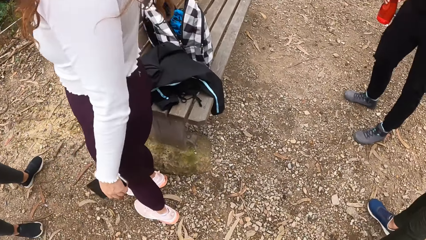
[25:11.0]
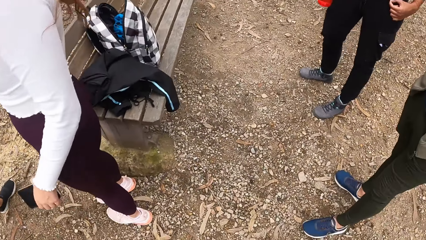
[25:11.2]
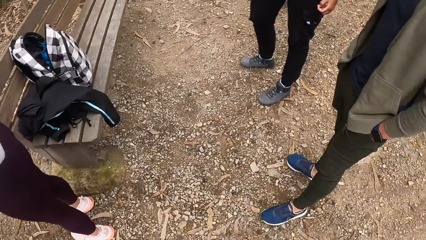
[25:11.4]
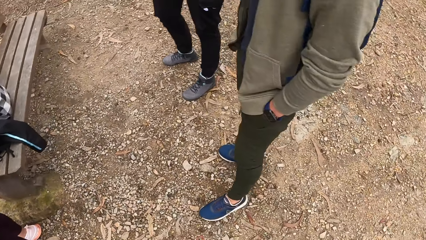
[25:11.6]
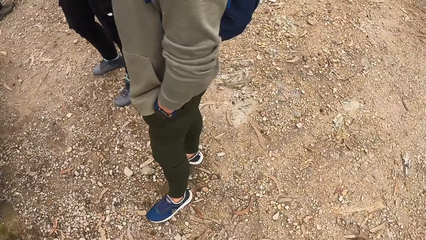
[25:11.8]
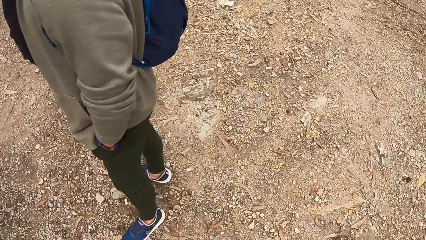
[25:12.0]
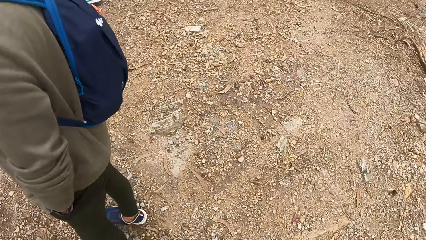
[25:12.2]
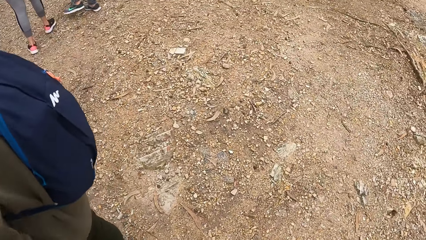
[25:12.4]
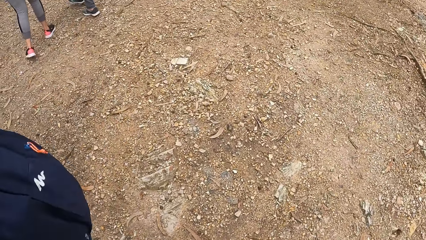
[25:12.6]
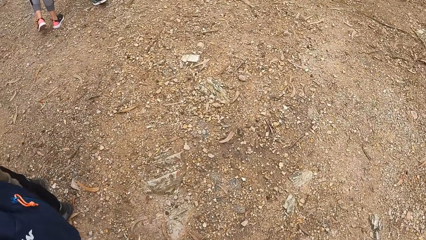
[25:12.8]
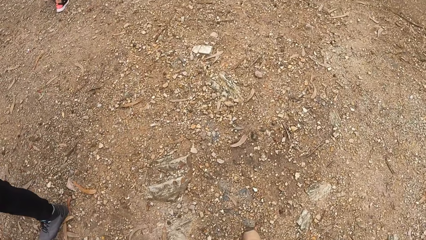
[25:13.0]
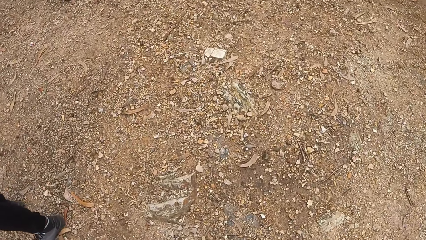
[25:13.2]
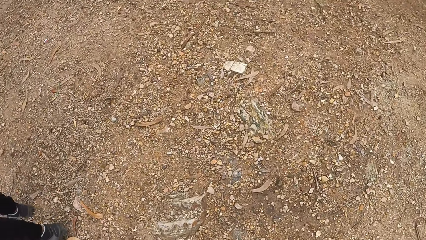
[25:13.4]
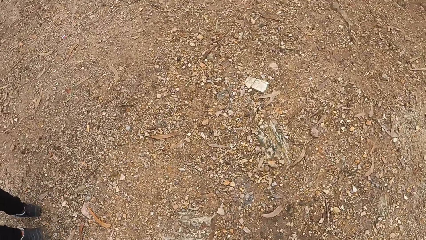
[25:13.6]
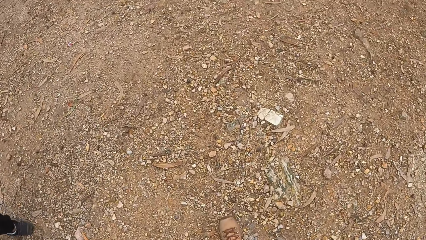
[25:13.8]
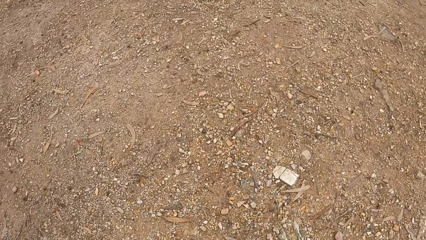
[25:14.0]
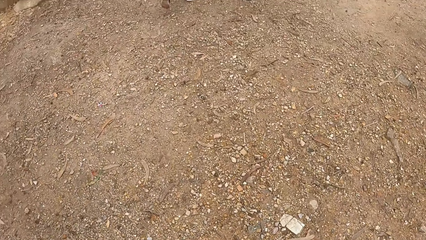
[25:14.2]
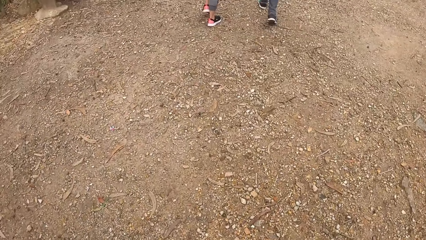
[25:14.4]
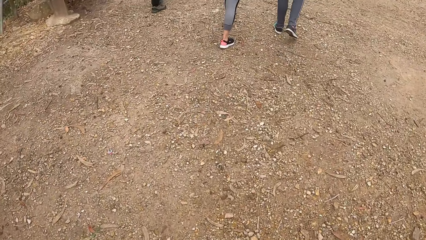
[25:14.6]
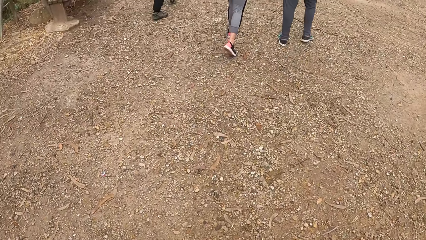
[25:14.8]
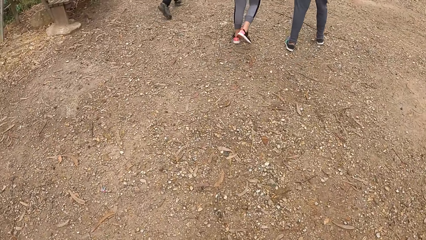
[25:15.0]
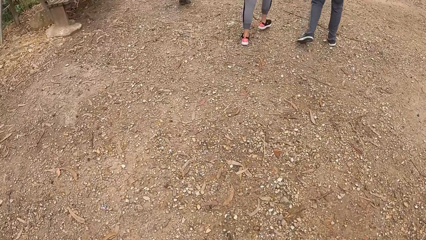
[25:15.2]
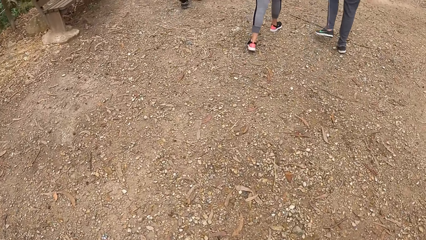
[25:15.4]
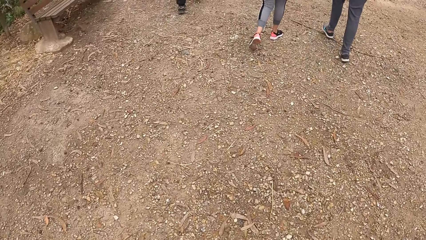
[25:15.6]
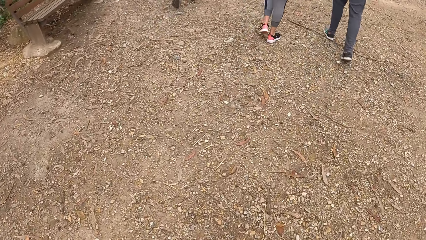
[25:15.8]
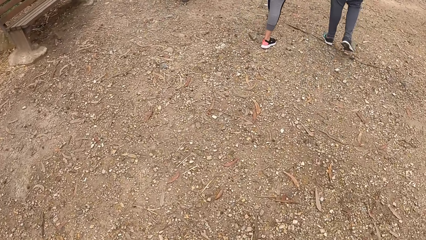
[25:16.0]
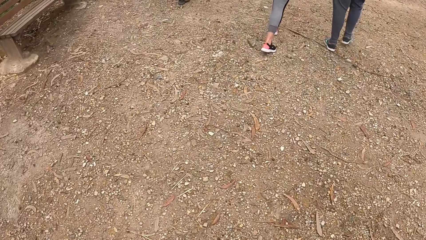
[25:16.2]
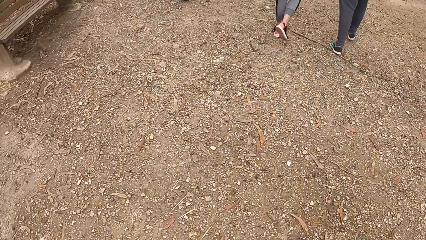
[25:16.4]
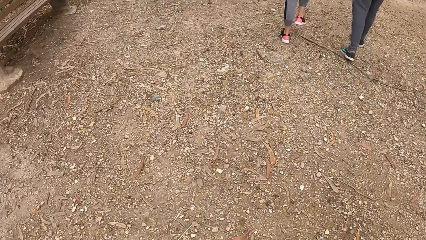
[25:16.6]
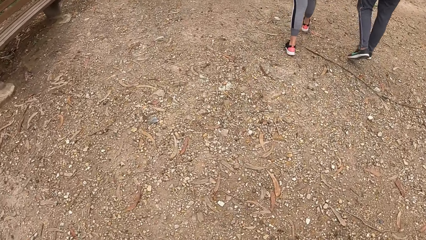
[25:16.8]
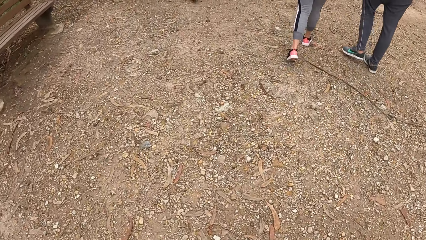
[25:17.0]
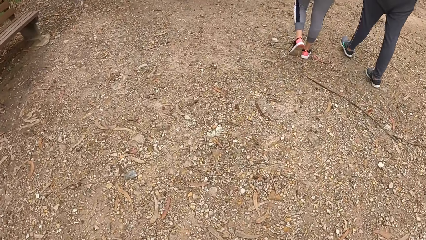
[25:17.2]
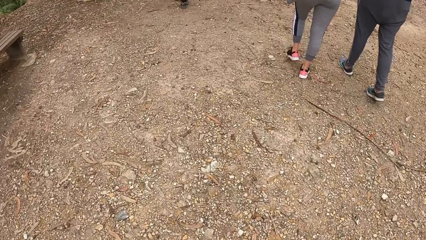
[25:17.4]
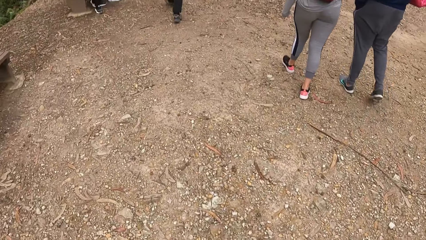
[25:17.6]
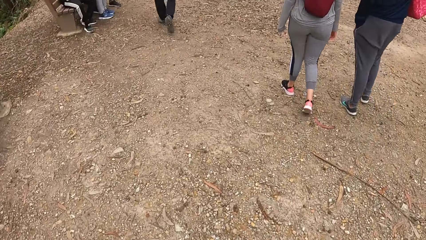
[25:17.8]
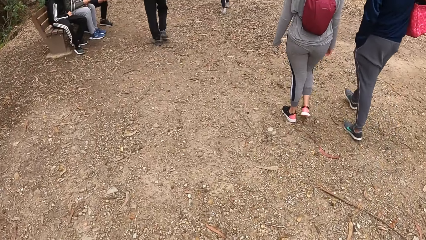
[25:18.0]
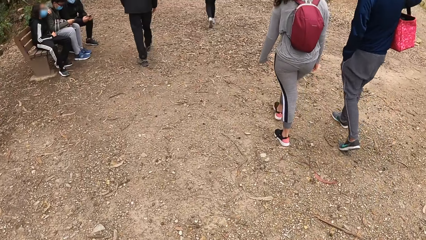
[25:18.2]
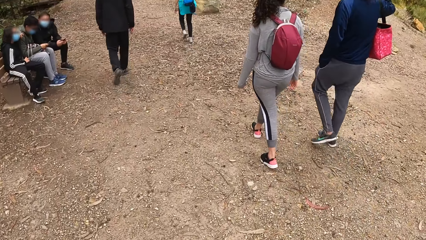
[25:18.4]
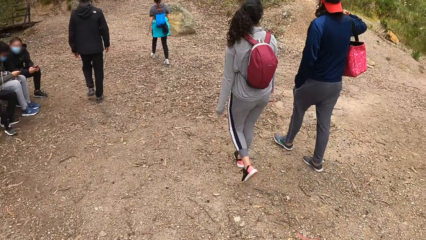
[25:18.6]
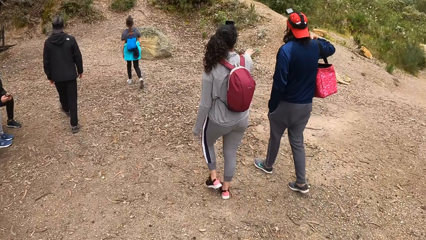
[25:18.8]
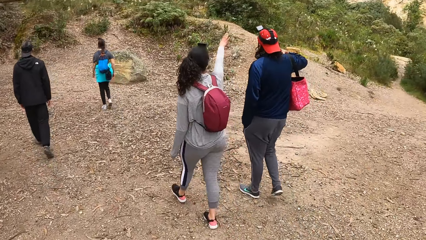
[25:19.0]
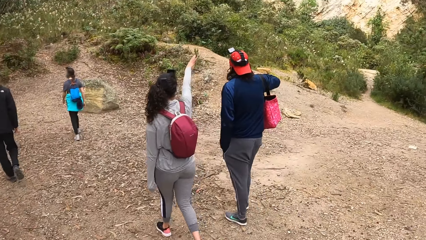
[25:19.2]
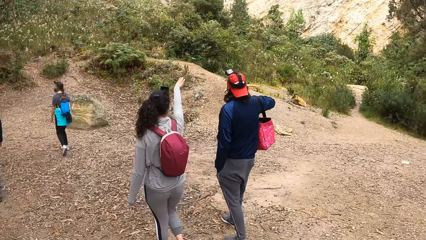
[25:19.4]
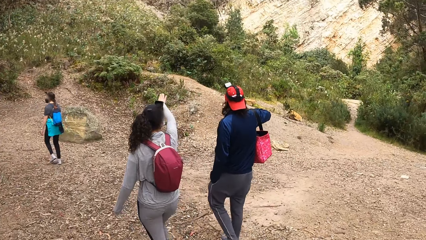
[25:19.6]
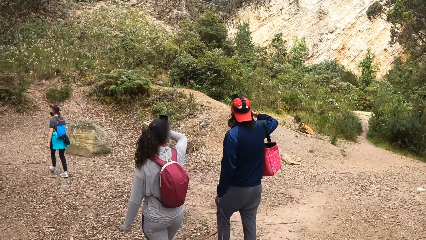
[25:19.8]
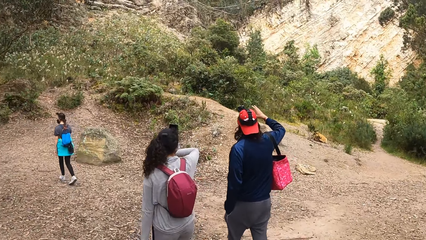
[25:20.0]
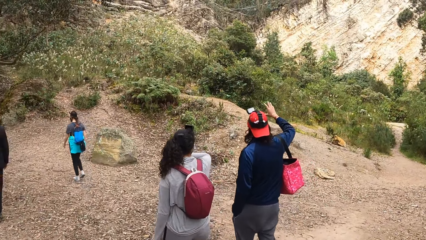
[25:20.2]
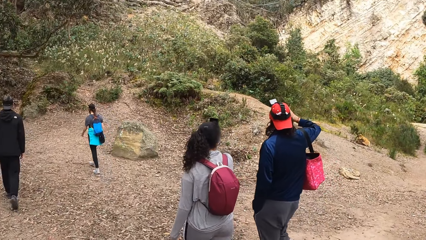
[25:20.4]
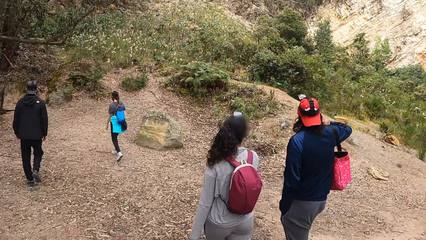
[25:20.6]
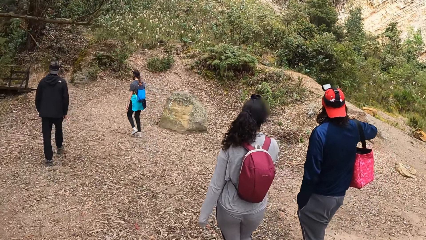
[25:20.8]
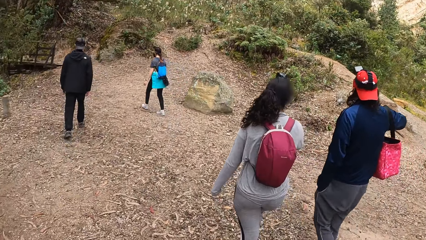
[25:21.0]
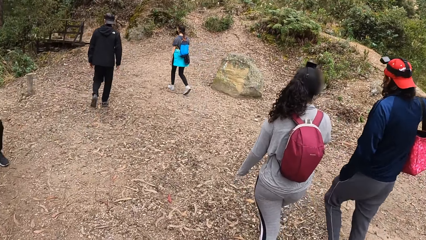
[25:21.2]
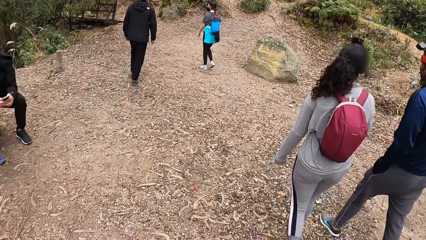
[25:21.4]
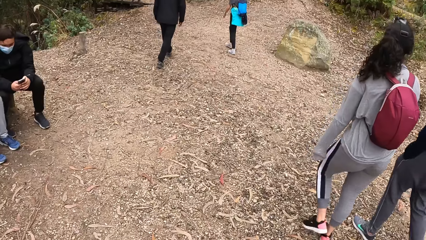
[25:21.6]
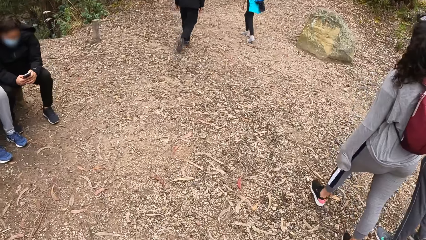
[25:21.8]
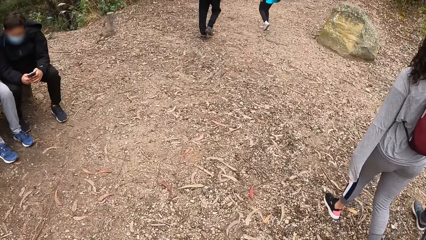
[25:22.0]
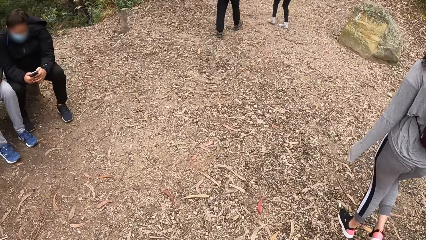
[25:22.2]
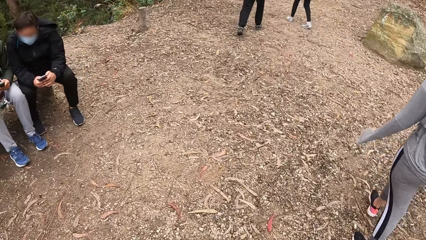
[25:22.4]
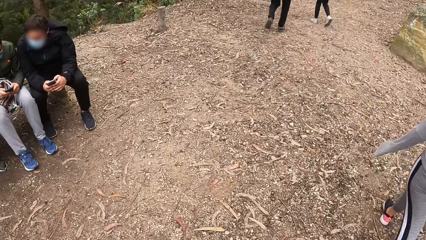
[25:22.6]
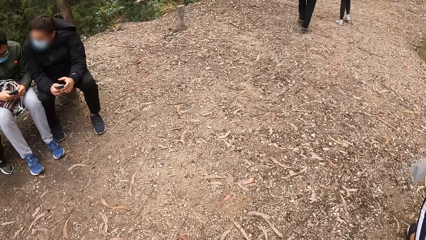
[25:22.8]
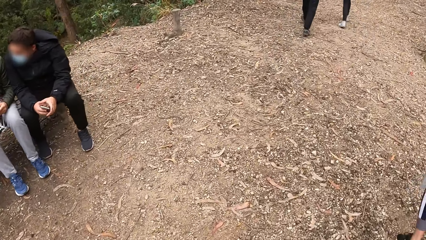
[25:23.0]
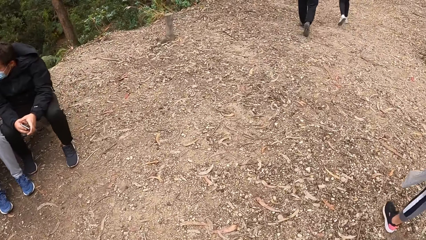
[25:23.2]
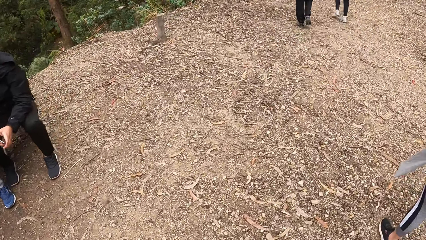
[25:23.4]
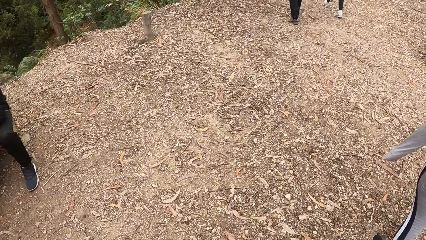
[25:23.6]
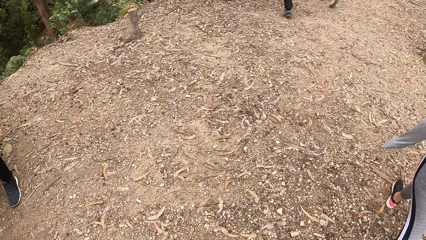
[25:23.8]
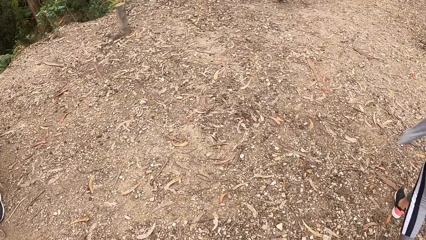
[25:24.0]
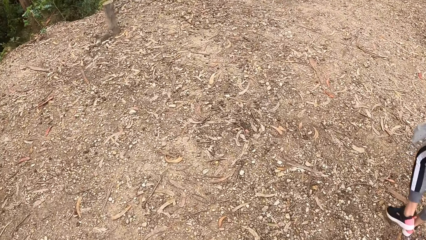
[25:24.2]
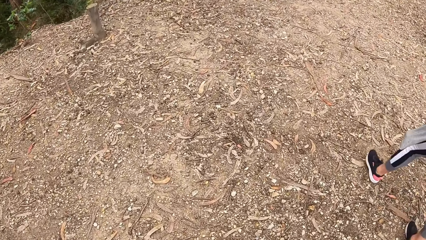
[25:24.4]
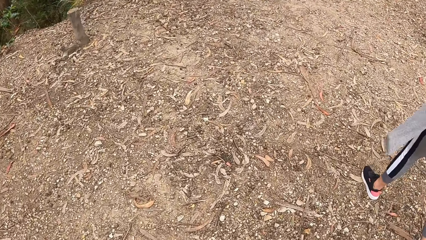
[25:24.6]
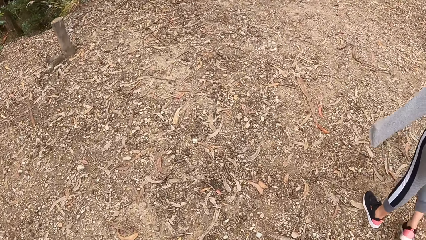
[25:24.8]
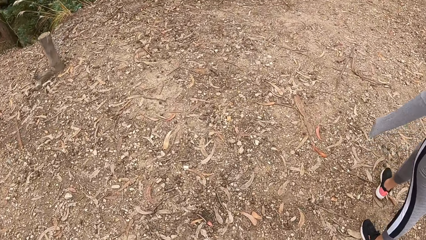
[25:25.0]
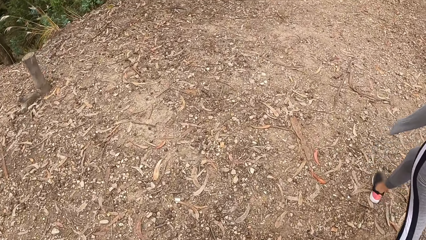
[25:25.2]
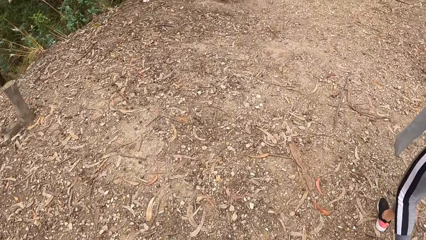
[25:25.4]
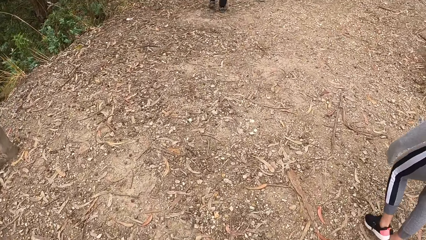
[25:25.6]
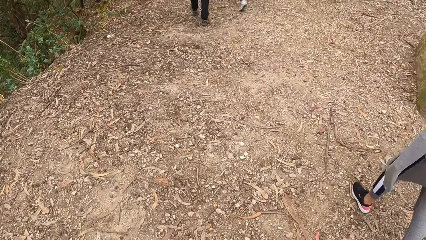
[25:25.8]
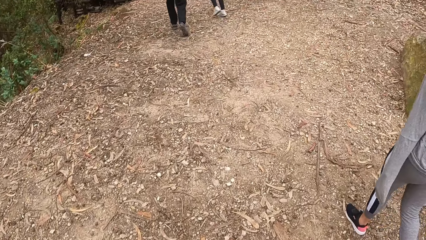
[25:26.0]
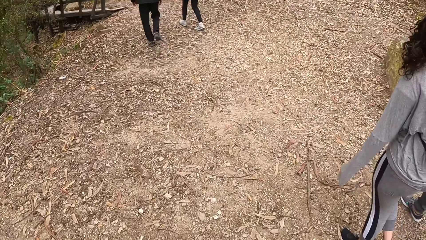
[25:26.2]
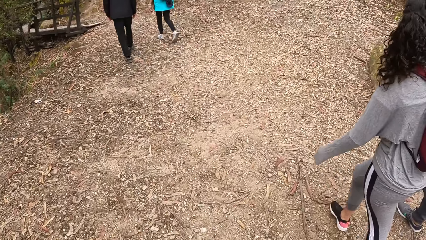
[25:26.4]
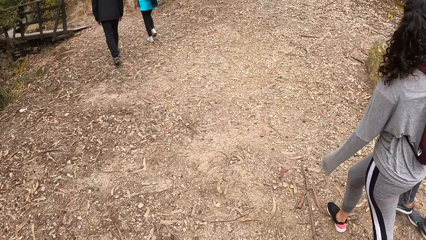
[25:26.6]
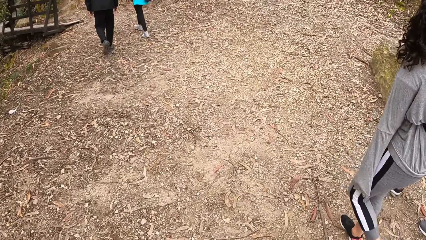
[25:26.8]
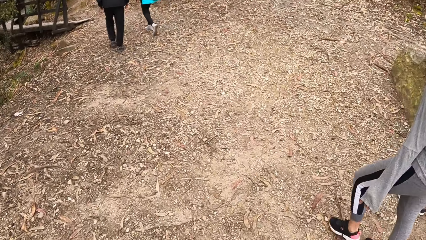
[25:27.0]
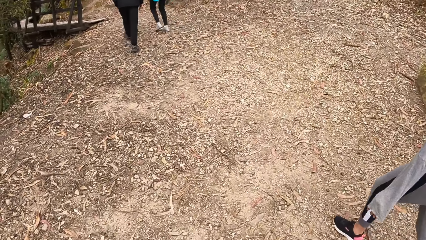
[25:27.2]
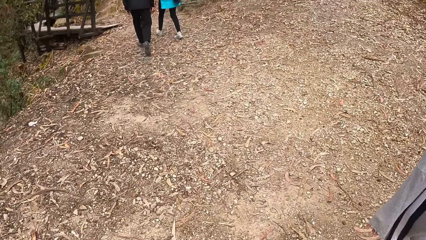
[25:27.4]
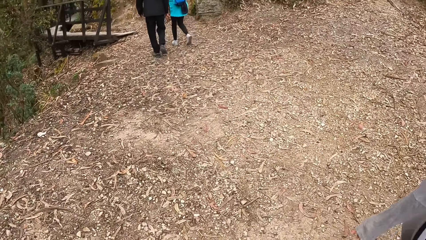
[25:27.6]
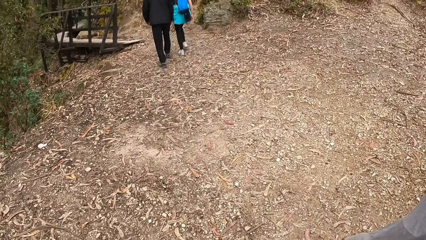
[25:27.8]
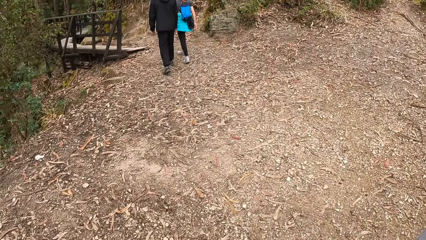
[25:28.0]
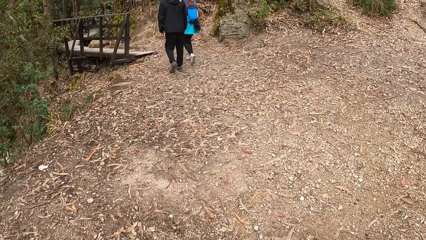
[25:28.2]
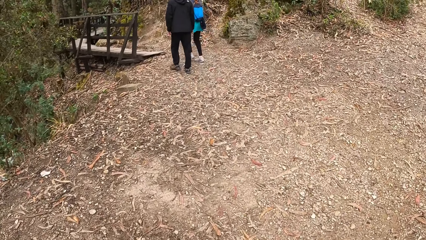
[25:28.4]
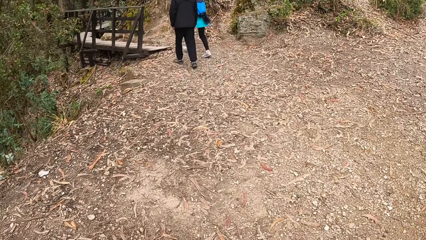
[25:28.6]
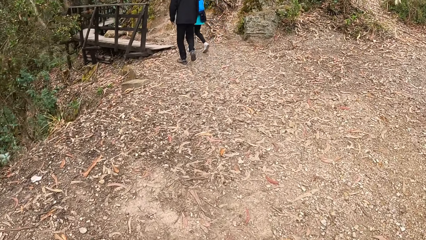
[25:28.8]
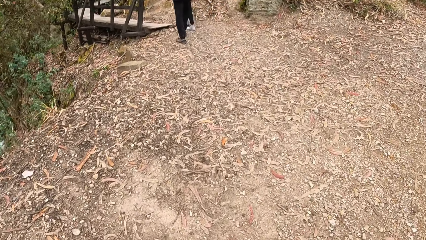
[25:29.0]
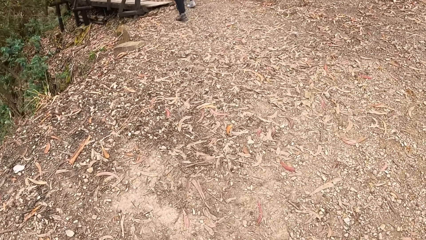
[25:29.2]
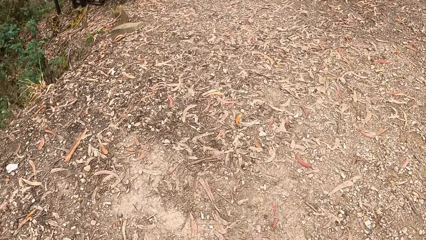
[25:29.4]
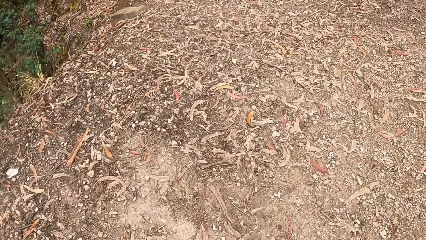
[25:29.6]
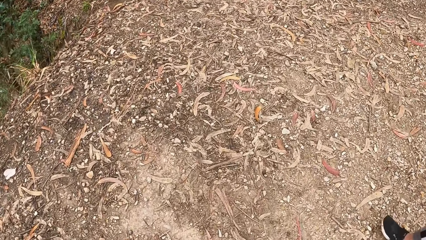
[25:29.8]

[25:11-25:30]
The camera wearer walks along the footpath on the mountain.
